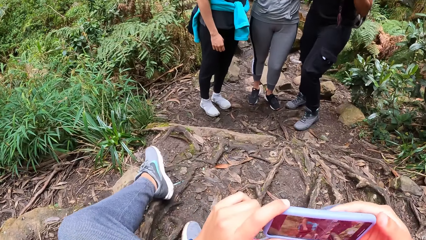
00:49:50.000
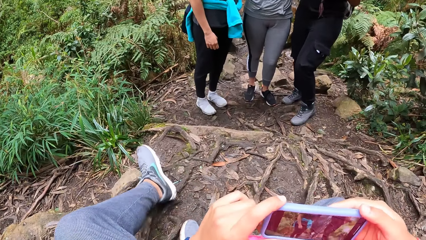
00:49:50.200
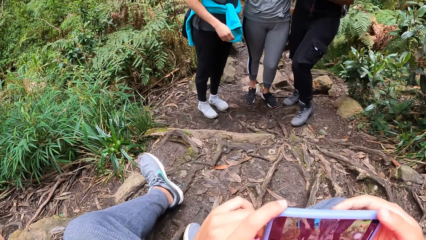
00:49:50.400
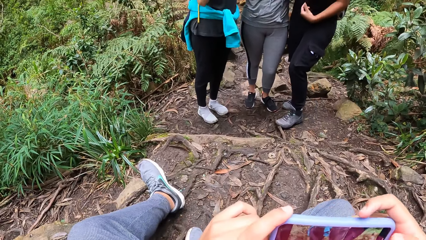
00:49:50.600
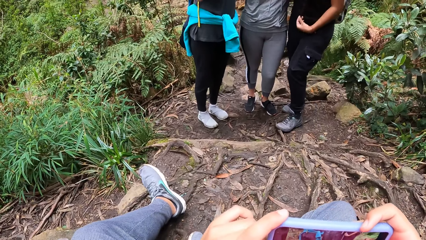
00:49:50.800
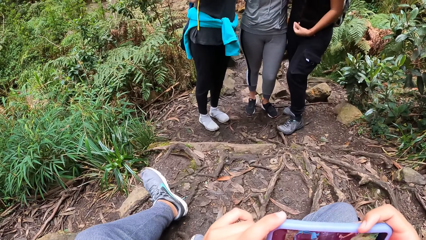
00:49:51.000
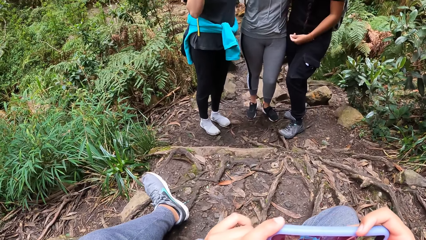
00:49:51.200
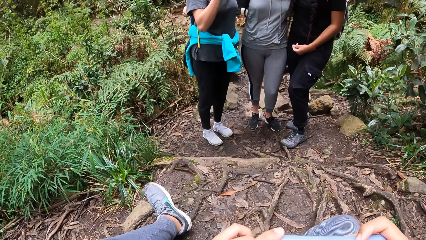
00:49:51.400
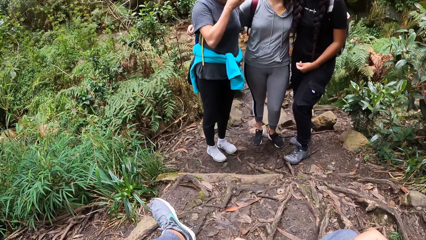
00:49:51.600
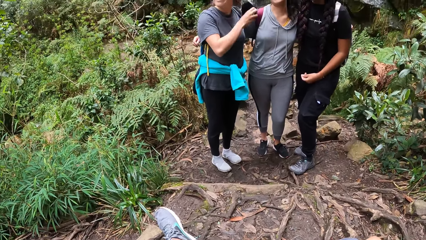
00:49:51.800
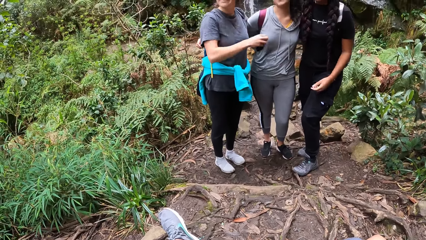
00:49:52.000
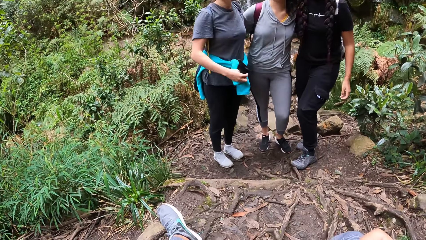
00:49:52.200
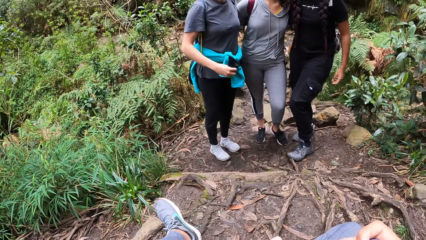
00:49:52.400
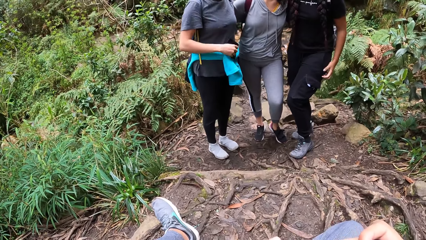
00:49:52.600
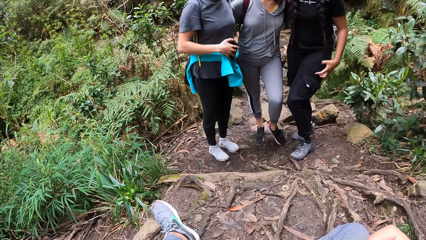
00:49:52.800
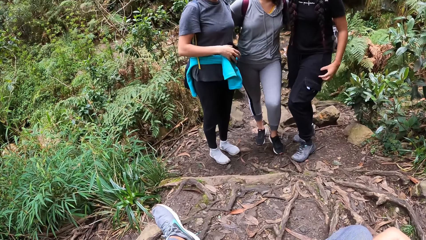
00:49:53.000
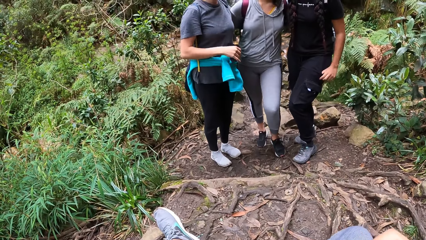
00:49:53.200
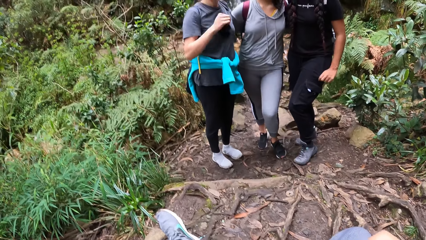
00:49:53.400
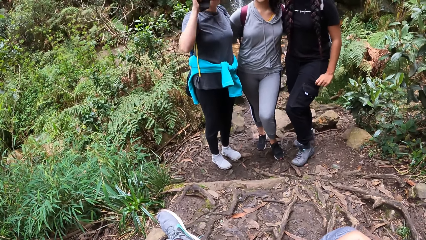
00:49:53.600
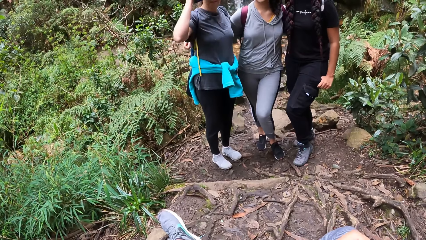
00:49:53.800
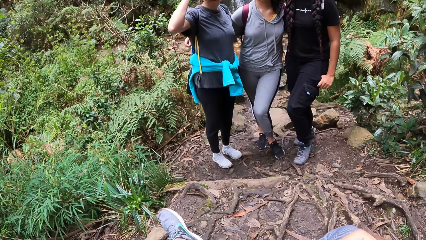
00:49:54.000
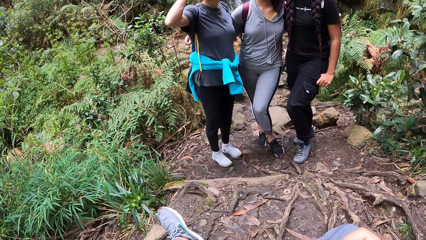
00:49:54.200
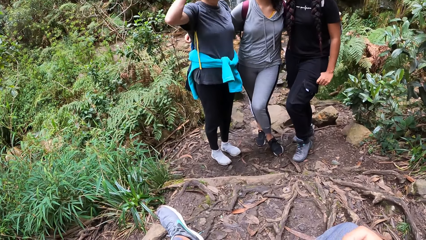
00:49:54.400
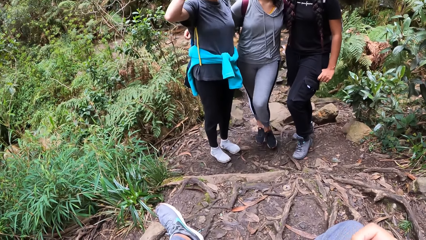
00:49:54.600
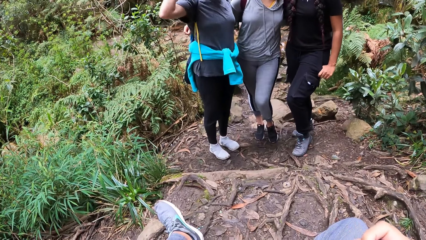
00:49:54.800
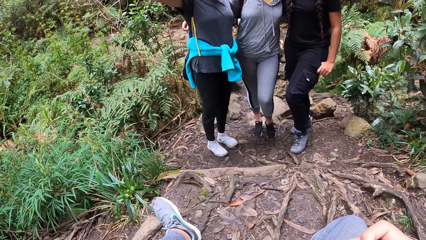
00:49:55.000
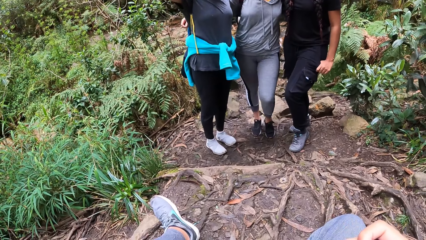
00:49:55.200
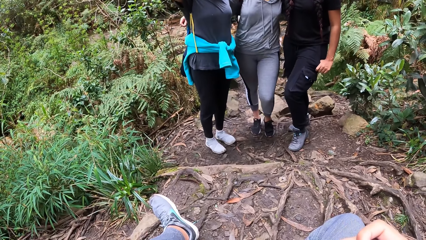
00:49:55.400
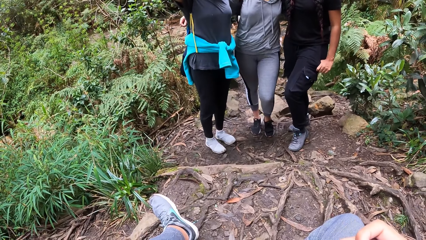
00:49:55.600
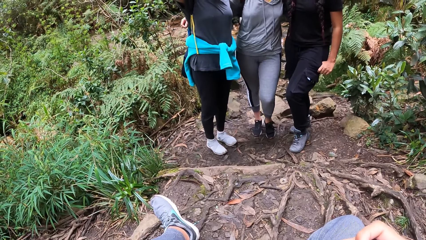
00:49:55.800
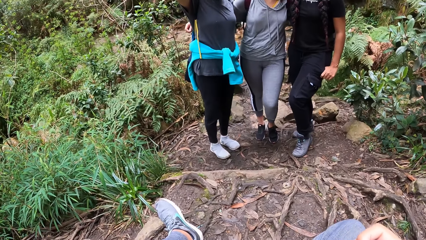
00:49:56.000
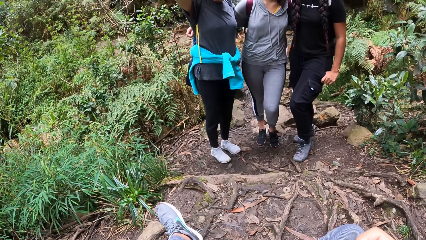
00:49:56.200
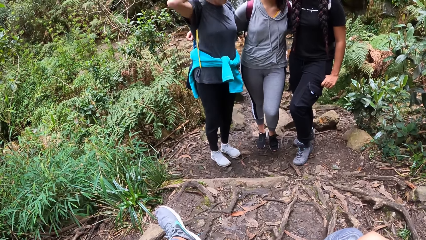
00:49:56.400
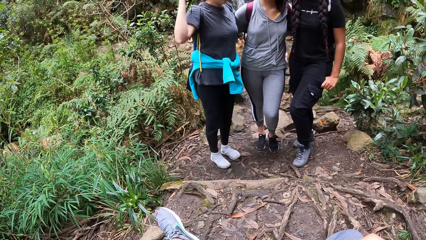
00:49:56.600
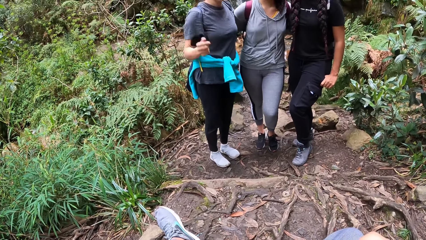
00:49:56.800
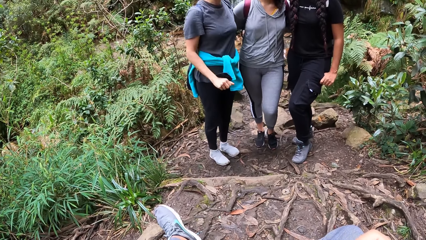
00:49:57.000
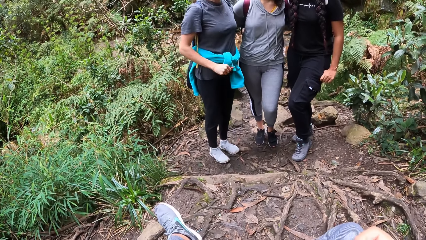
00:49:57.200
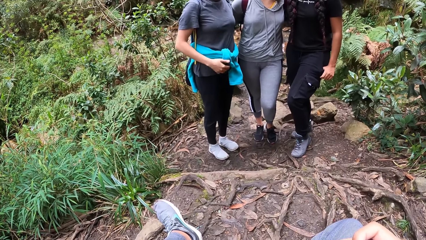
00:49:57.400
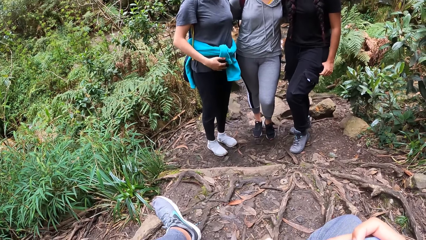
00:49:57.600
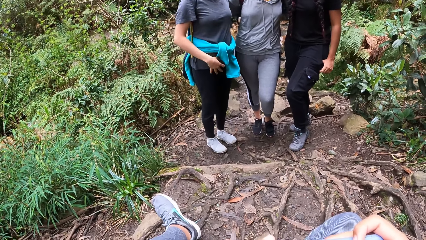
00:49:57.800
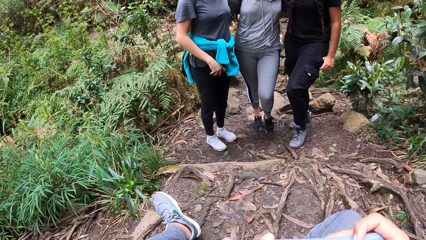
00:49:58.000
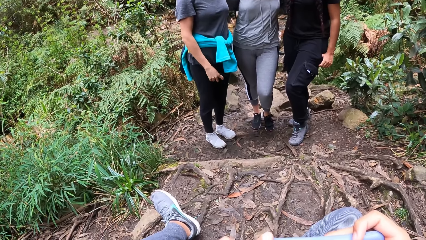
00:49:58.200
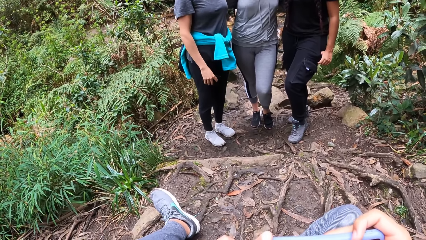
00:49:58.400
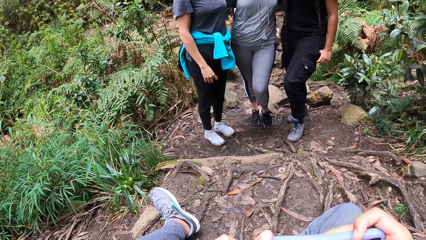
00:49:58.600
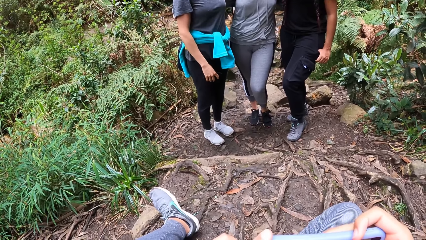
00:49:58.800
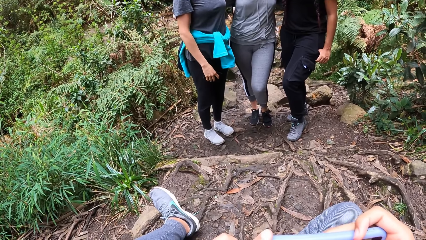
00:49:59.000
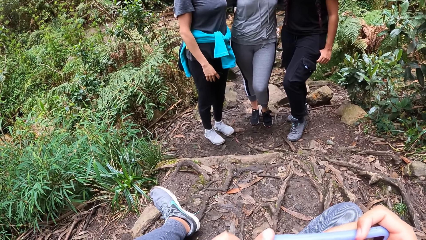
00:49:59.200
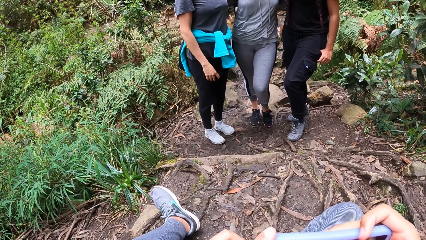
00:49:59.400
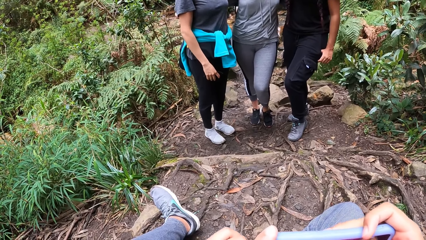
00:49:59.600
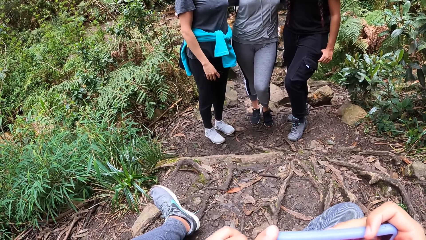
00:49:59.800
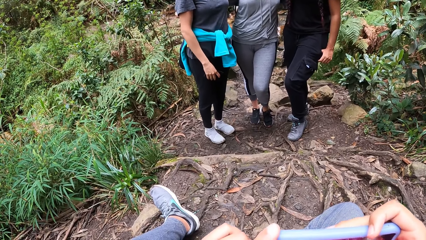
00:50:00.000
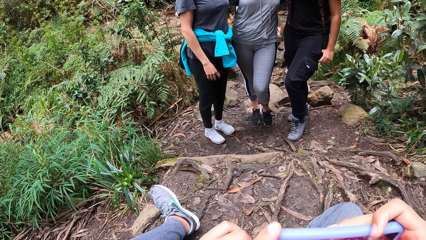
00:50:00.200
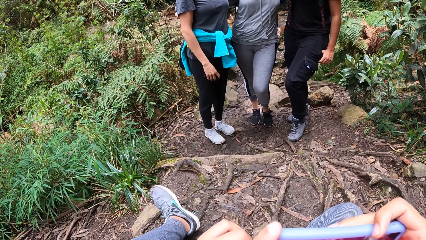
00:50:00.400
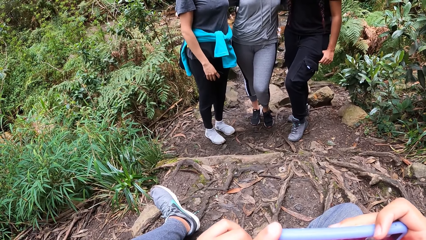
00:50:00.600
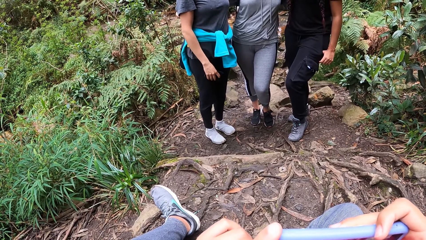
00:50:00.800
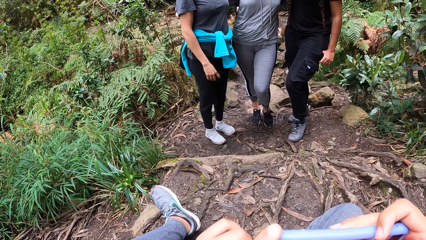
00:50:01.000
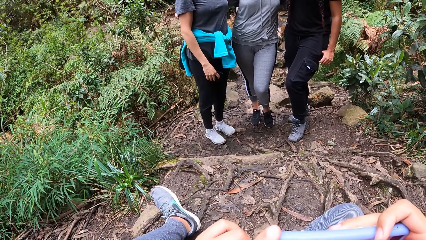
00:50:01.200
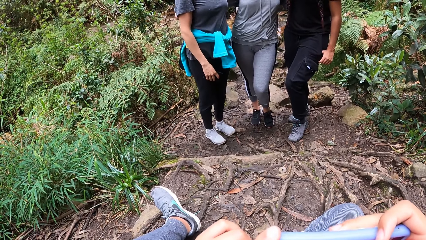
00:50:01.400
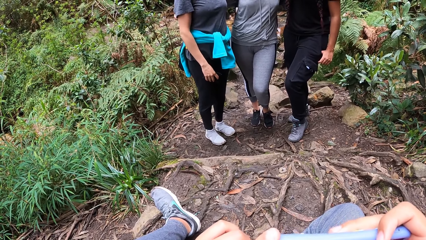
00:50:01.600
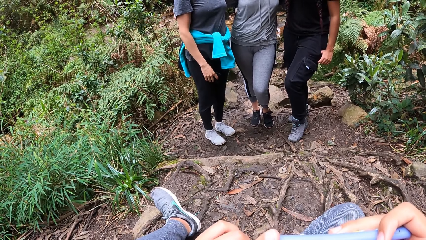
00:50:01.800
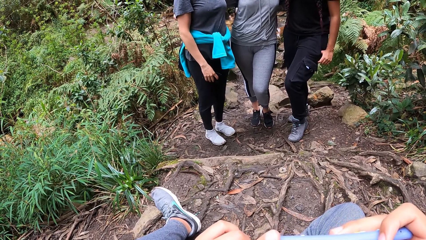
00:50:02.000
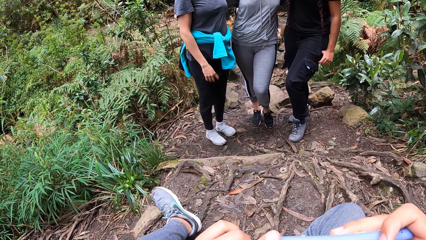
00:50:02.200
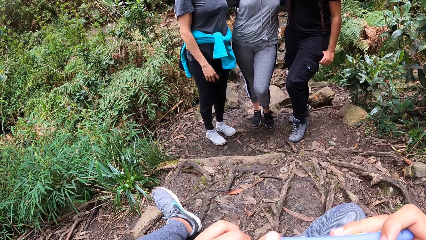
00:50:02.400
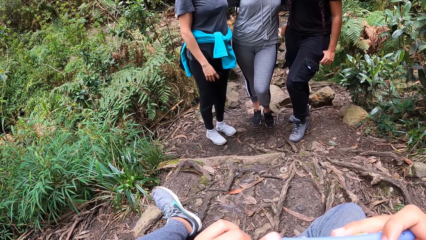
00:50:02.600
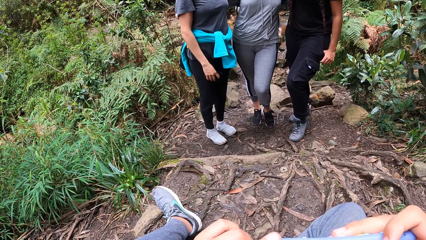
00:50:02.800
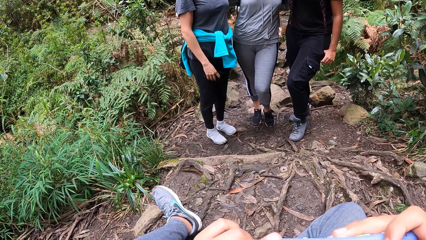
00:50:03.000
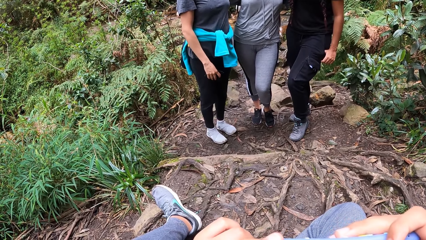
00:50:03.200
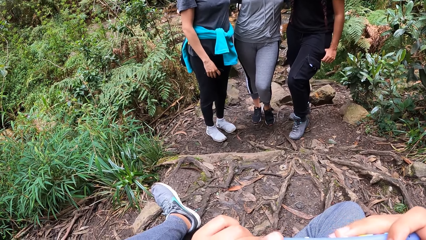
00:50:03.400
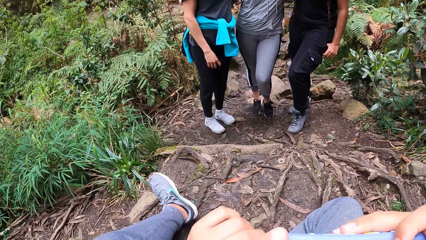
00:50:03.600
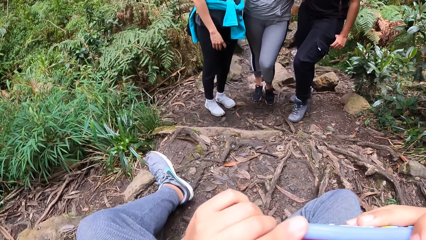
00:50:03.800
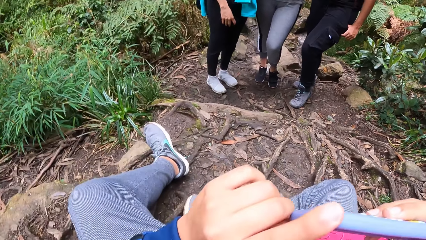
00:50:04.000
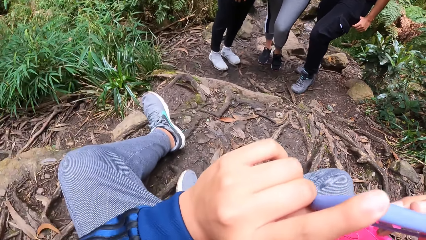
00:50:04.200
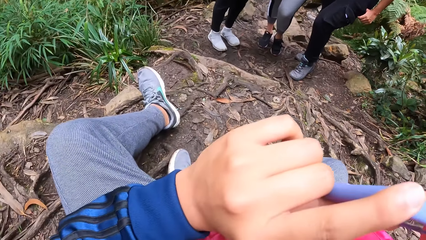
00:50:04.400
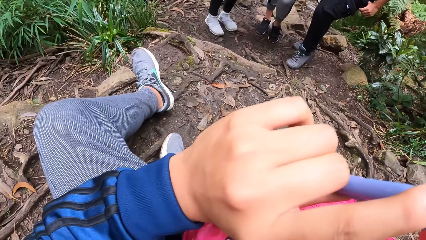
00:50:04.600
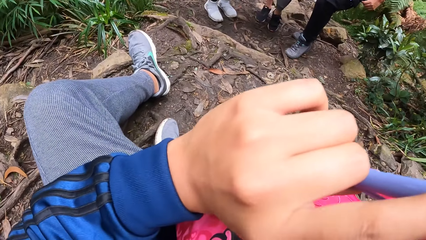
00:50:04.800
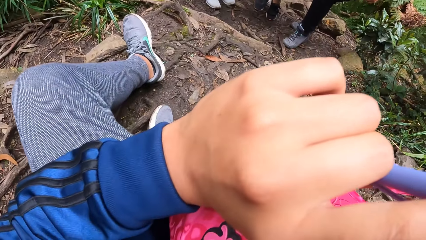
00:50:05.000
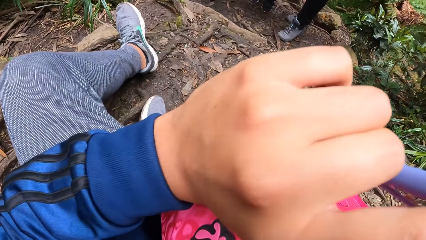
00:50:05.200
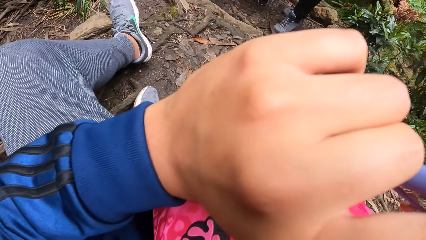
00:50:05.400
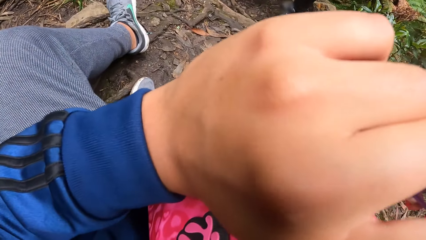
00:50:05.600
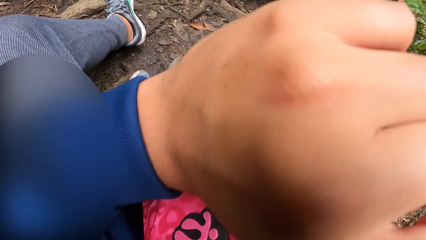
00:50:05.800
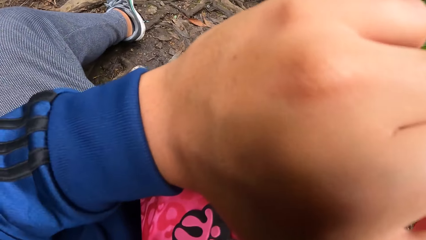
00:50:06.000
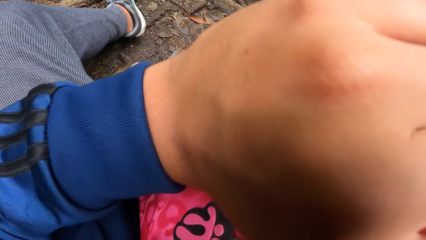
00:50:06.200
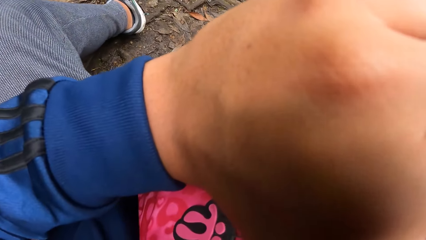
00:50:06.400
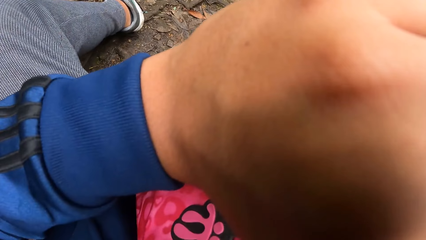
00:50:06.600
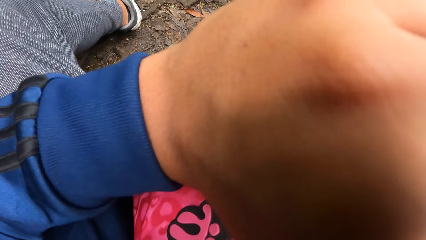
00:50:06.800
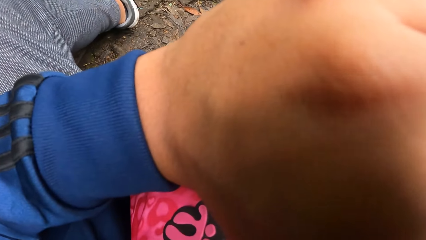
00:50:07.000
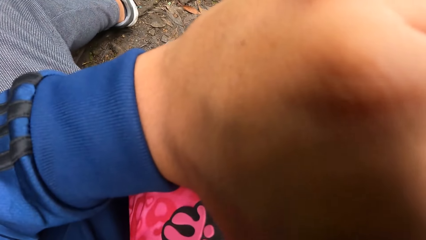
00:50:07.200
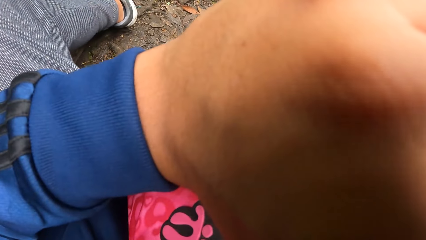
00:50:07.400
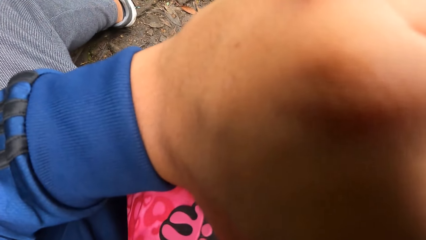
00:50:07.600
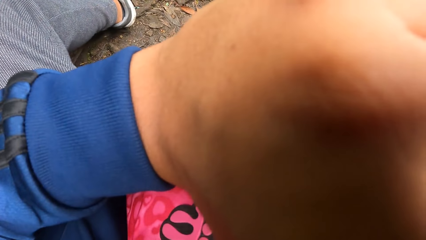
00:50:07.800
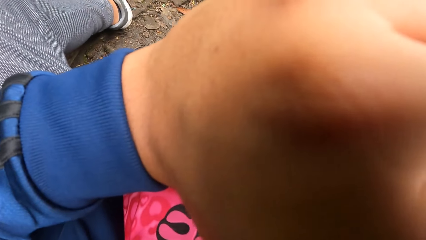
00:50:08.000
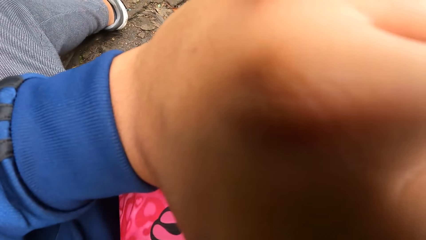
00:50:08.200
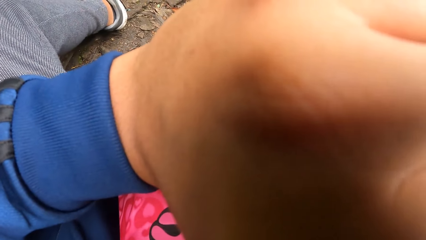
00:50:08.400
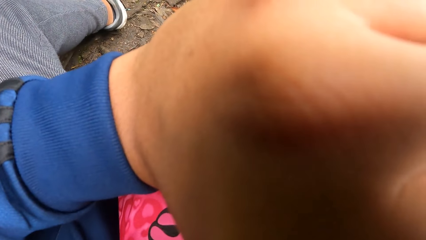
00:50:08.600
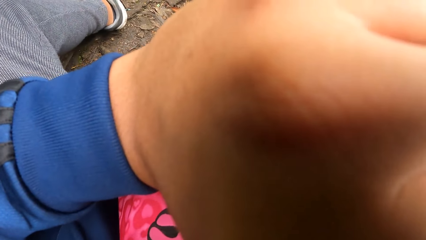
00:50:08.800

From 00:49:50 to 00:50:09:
A woman holds another woman and a third woman. The camera wearer takes a phone. The other woman removes her face mask. She moves a hand. She holds the face mask with a hand. The camera wearer takes the phone with a phone.
